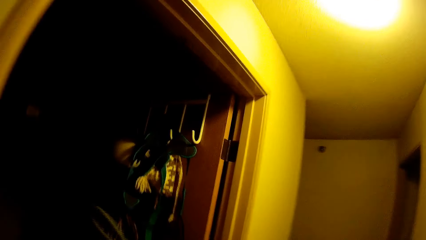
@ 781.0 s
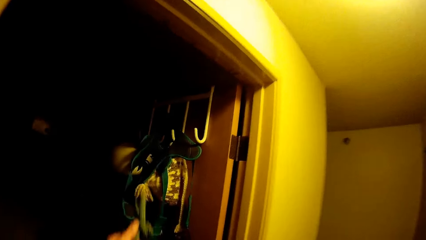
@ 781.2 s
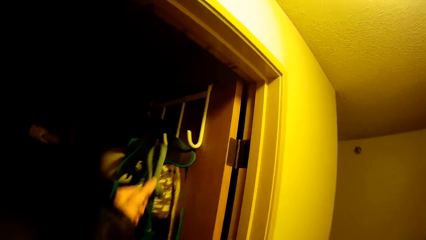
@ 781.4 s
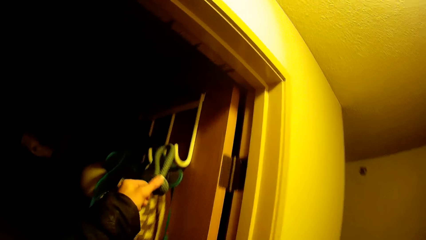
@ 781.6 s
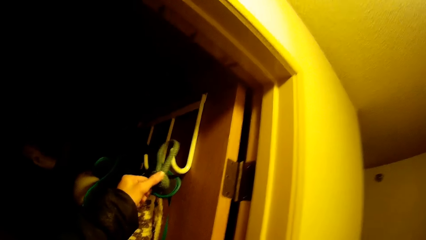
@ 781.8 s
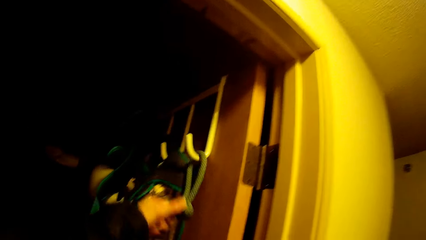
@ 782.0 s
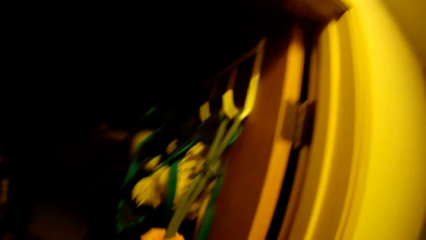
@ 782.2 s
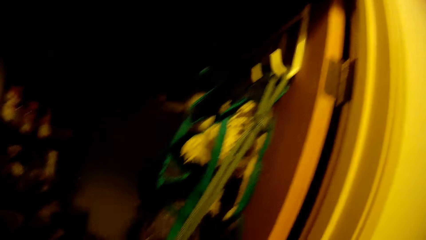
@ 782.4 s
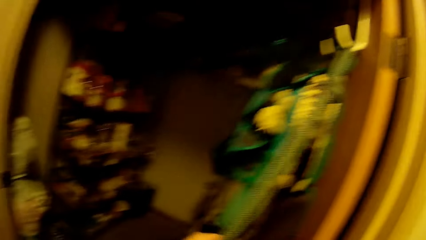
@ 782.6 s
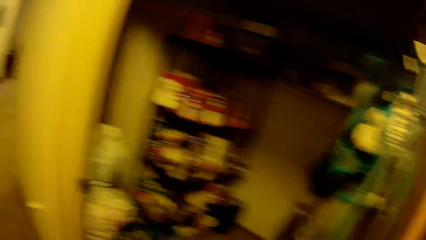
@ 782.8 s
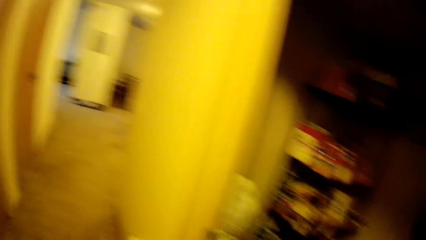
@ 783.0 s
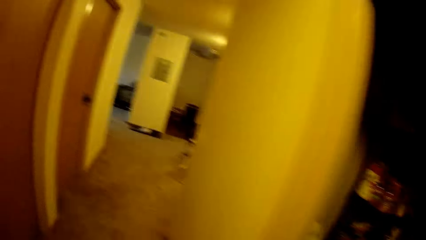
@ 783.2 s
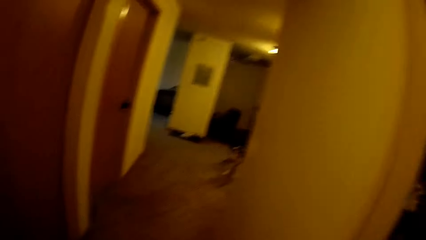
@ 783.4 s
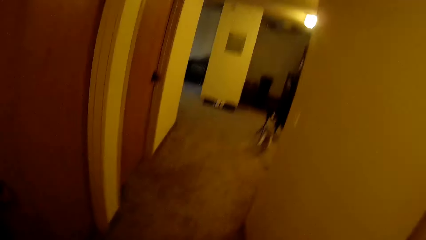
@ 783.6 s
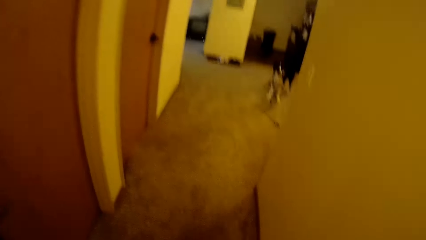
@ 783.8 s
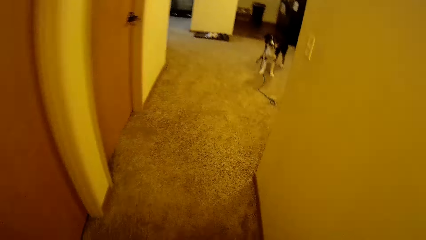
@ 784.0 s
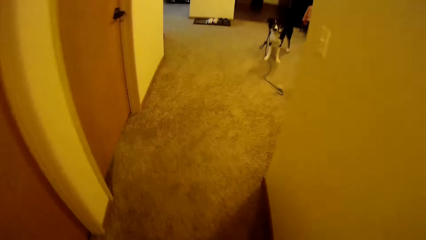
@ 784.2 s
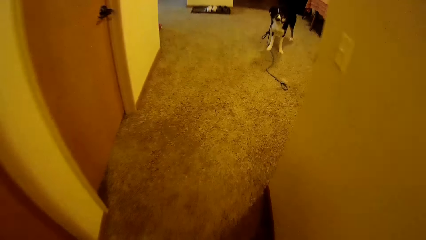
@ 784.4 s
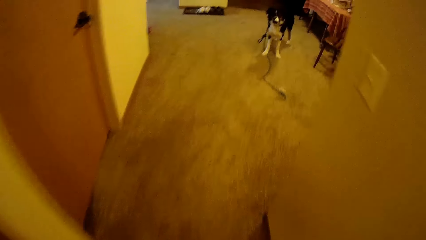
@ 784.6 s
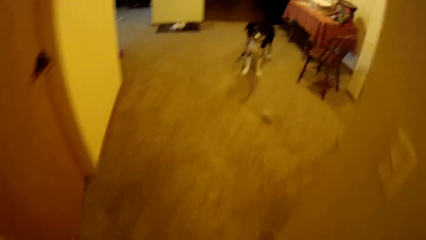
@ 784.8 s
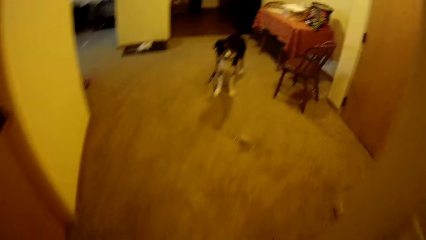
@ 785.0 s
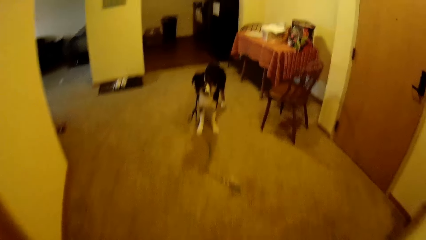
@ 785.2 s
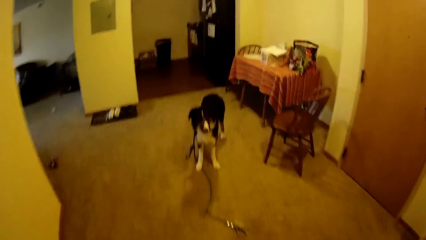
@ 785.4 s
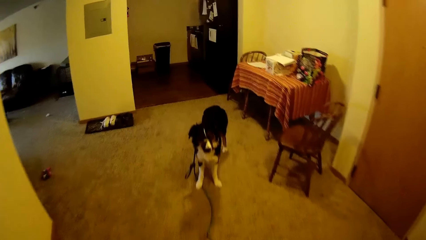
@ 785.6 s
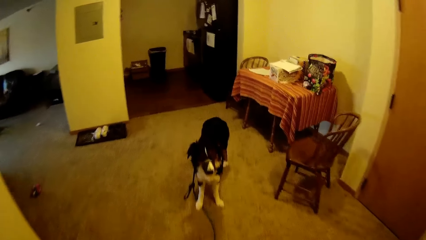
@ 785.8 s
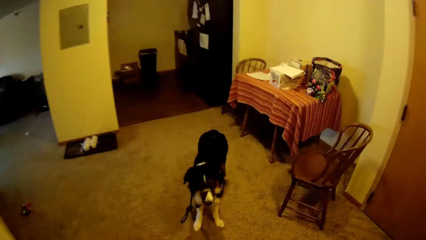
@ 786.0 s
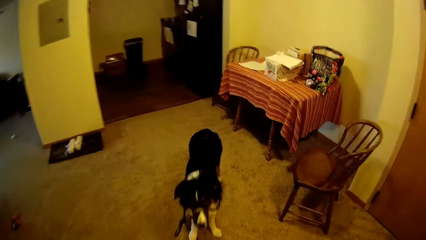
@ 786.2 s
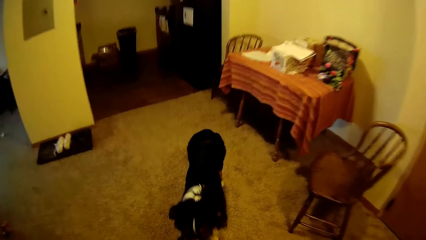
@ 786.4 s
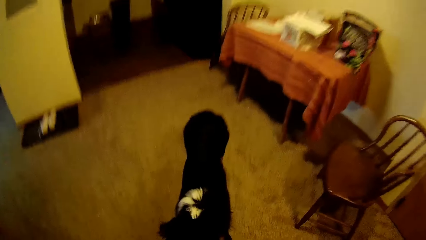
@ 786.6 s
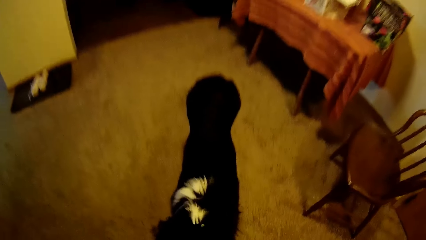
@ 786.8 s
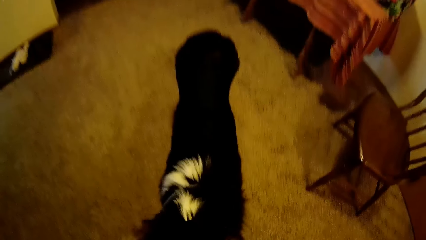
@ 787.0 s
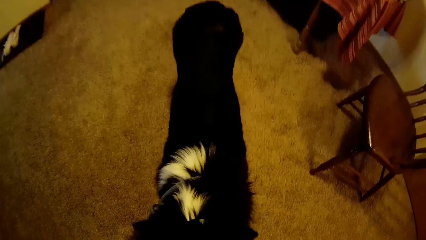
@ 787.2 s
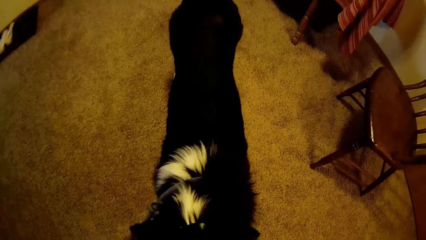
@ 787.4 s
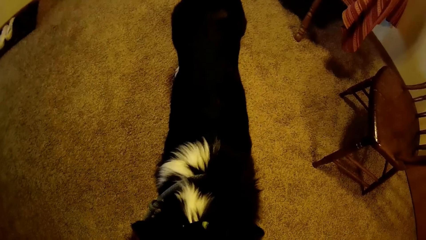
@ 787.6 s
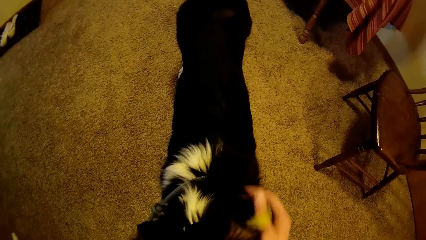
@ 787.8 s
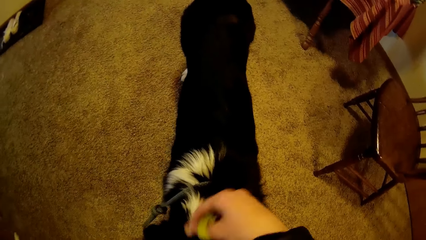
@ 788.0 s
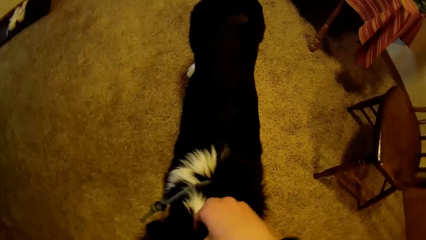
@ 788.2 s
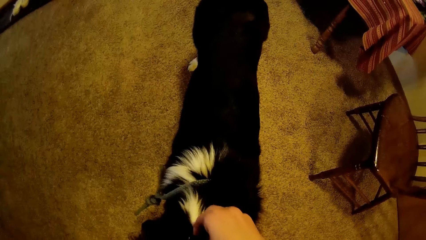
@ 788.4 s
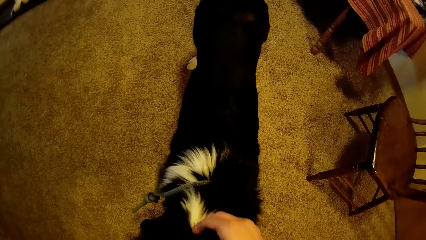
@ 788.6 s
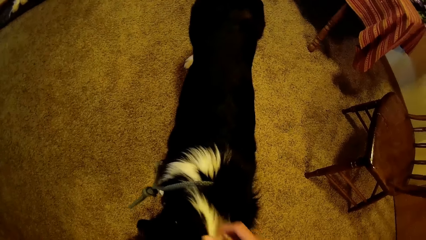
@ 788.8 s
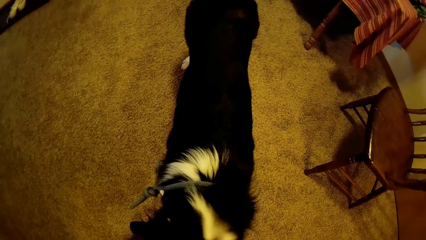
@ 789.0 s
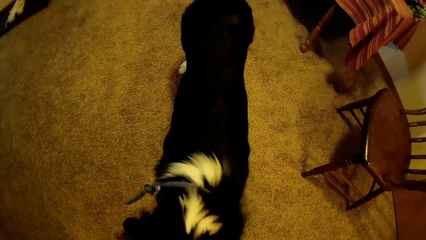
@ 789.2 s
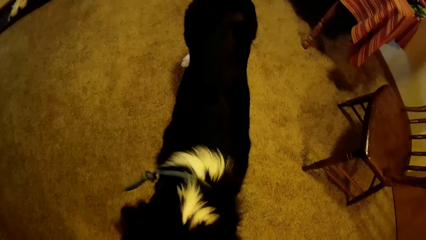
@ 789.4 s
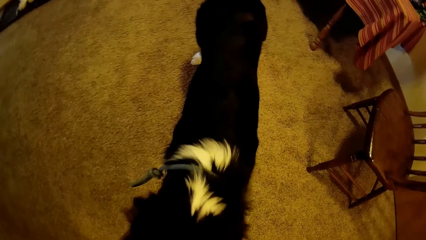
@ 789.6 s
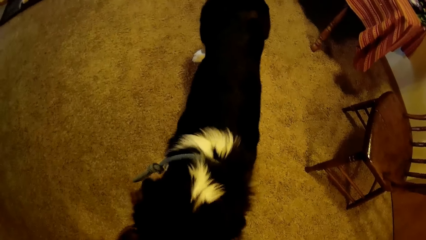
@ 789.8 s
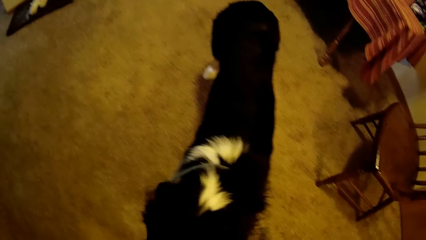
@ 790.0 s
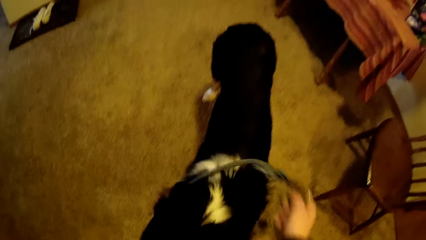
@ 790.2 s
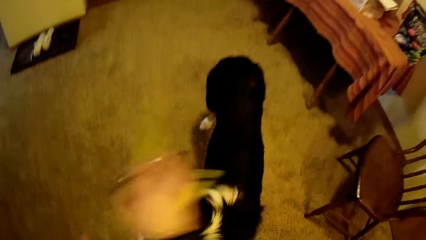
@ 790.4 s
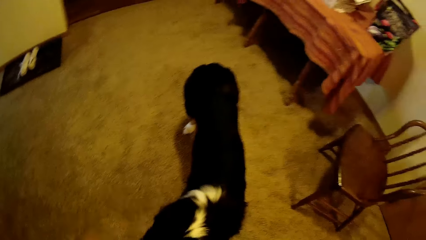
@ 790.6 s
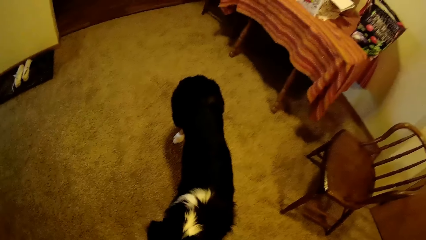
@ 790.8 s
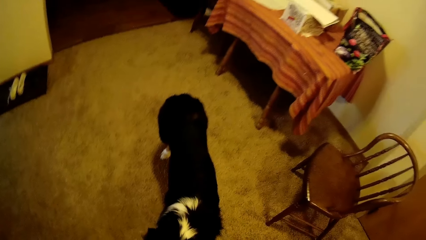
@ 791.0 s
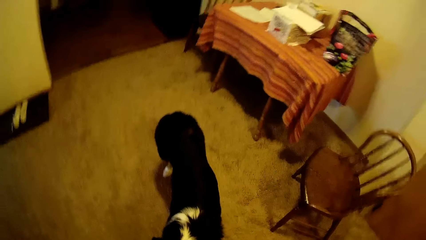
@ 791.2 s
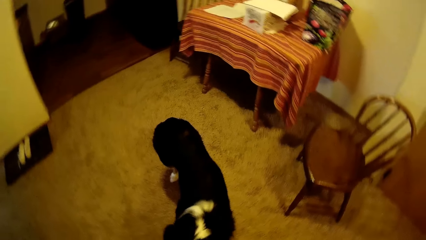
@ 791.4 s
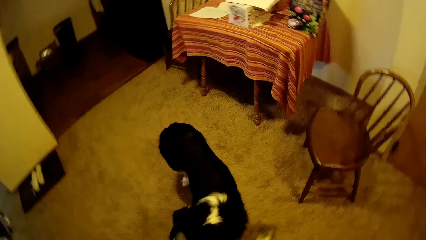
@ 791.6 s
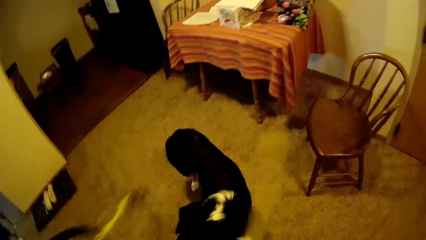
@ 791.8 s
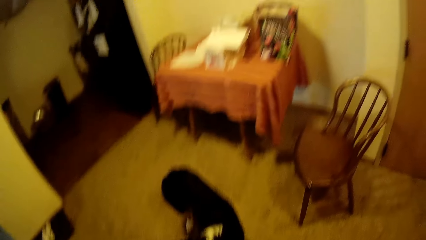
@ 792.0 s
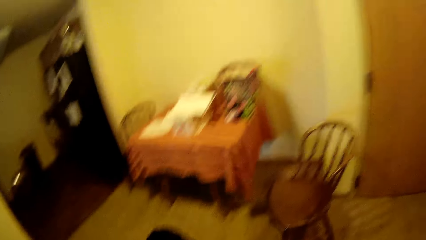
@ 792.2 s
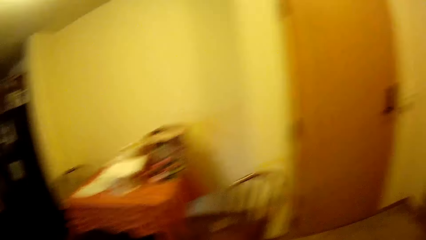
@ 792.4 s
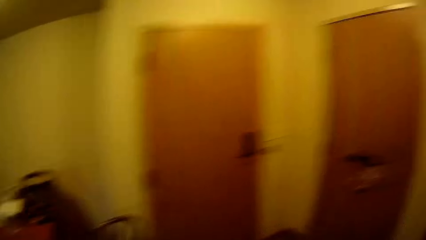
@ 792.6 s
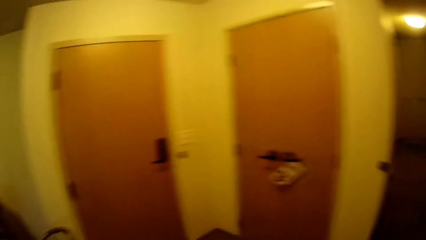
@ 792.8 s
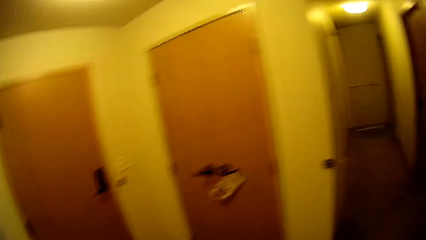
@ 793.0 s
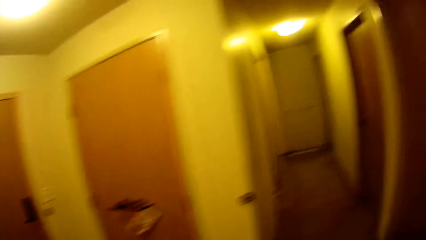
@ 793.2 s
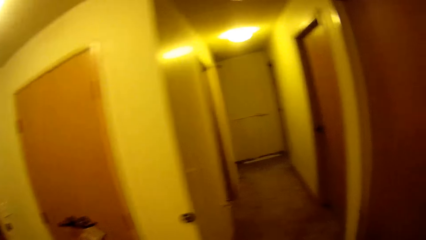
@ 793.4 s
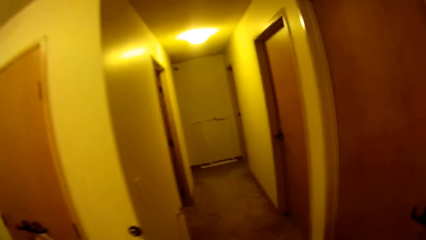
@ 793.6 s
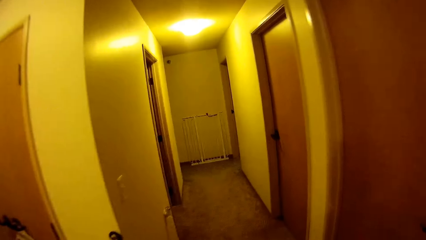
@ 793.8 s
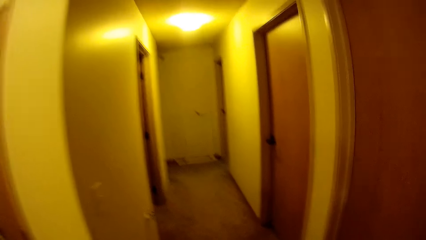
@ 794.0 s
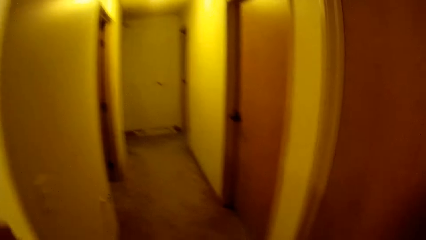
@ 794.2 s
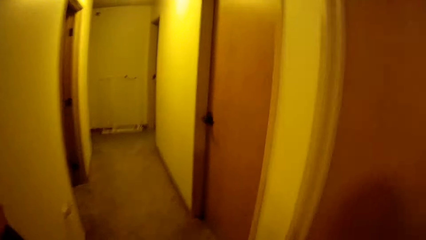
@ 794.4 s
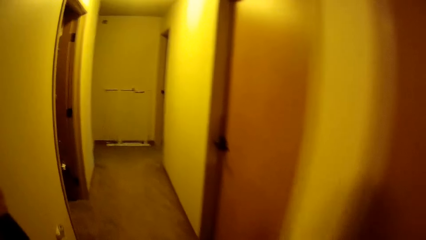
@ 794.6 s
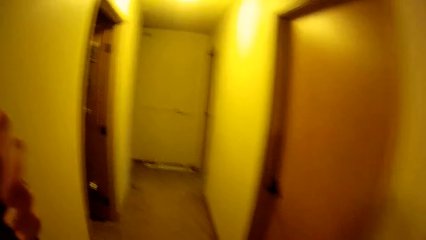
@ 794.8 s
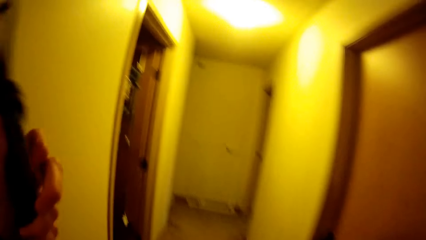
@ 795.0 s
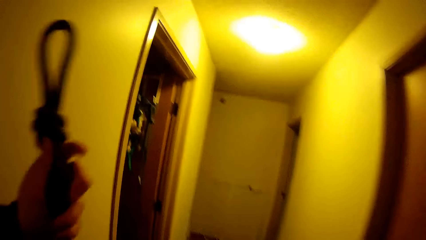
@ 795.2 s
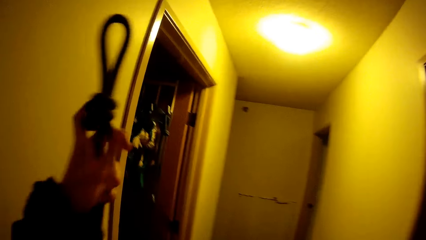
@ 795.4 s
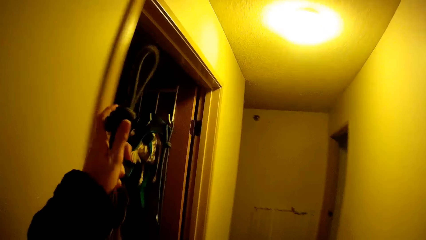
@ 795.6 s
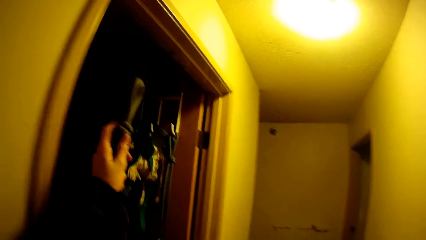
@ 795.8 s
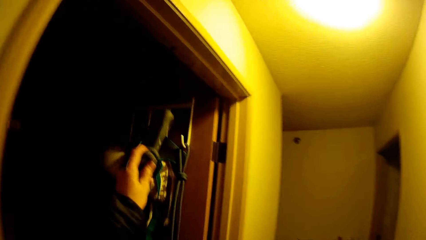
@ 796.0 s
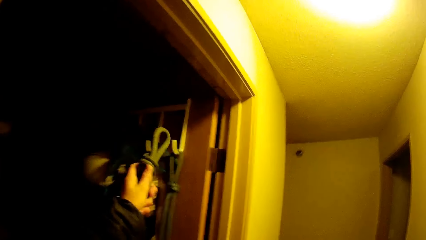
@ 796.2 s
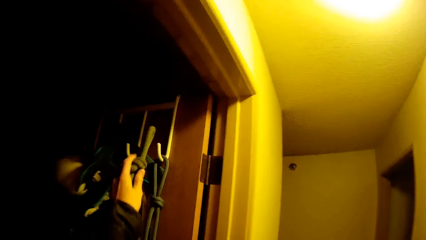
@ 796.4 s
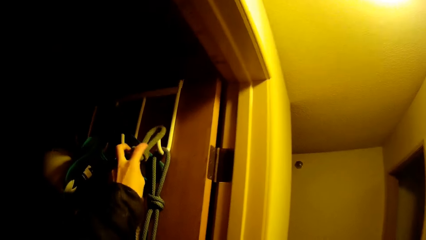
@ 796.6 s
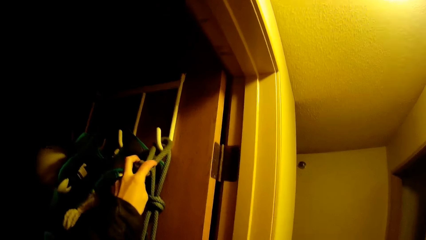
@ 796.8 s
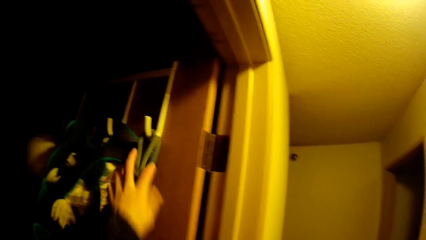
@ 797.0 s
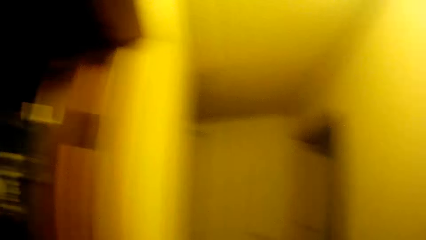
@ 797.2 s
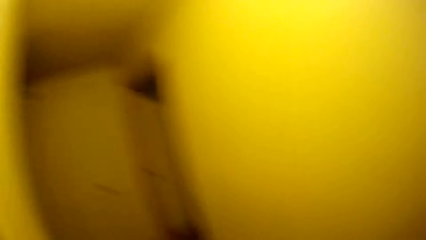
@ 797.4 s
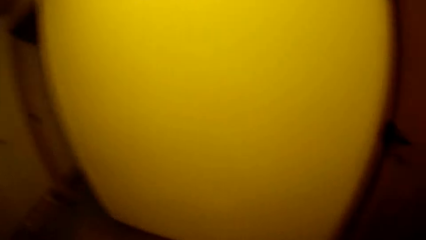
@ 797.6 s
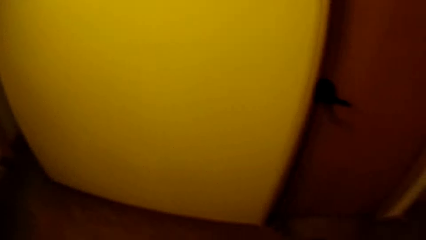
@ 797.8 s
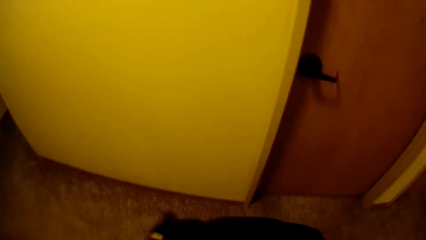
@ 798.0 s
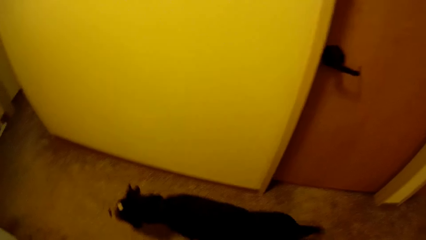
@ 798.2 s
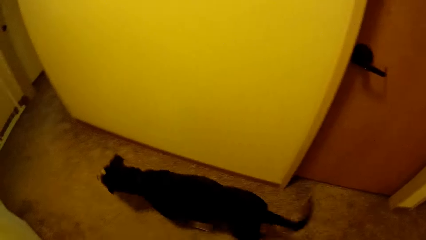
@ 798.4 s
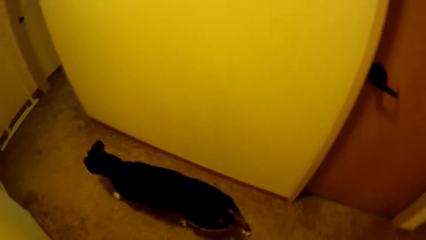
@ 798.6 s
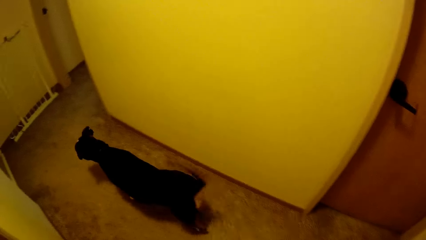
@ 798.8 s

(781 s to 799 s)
The camera wearer hangs the collar on a door. They walk towards the dog. They unhook another collar from another dog. They walk towards the corridor. They hang the other collar on the door.
